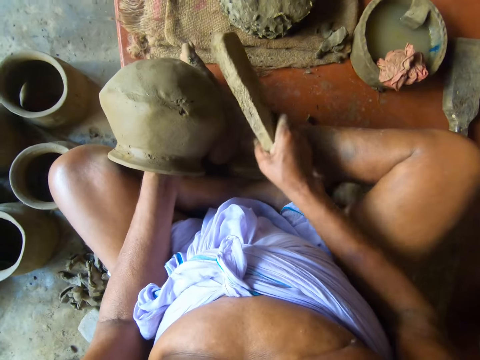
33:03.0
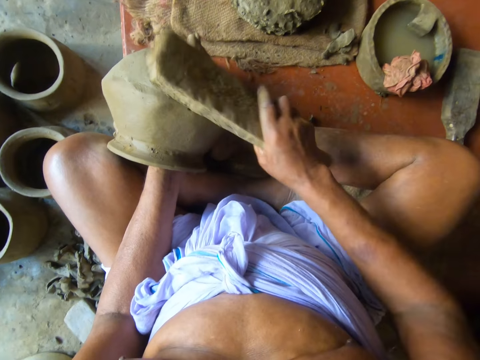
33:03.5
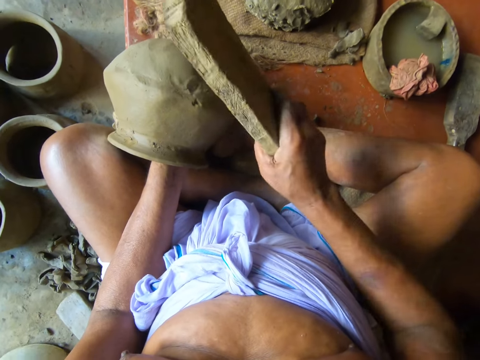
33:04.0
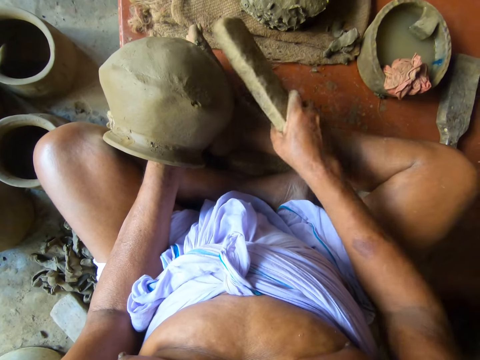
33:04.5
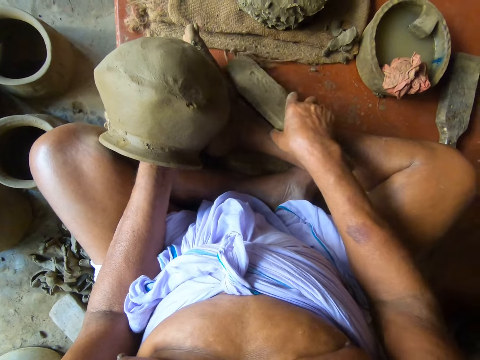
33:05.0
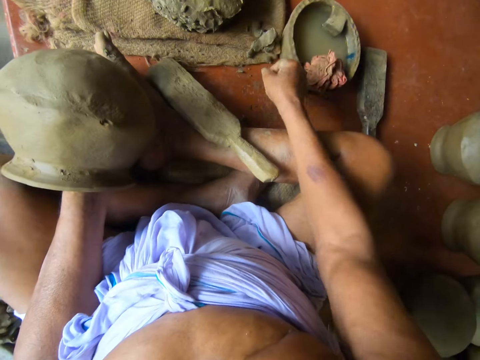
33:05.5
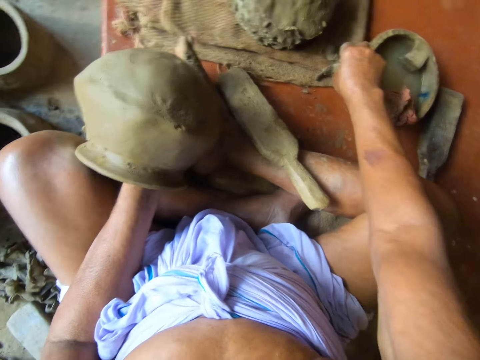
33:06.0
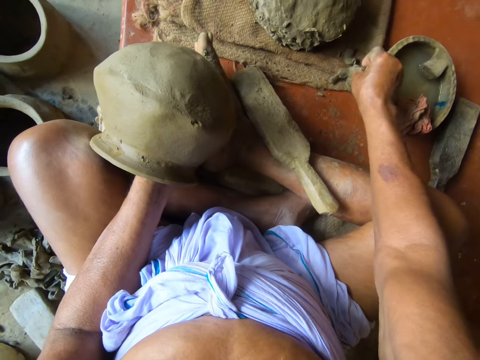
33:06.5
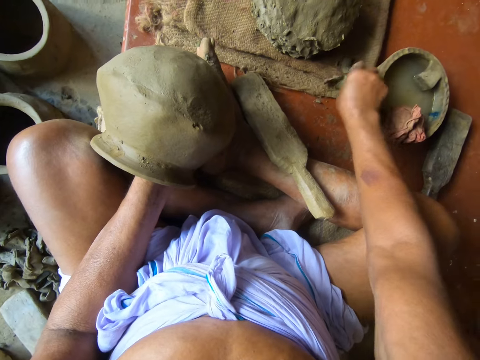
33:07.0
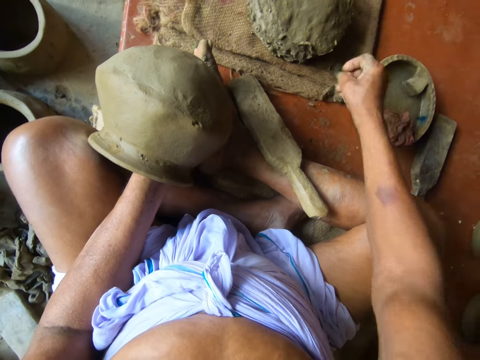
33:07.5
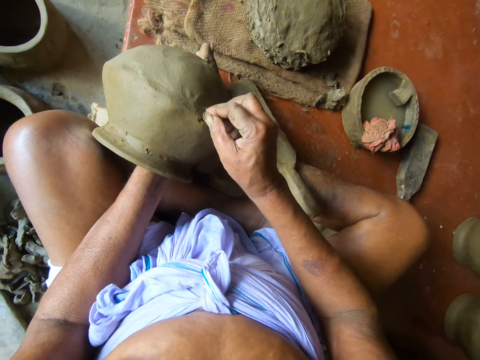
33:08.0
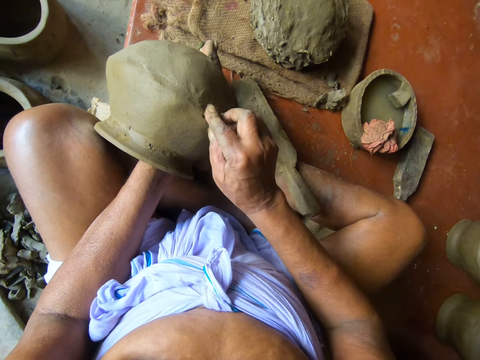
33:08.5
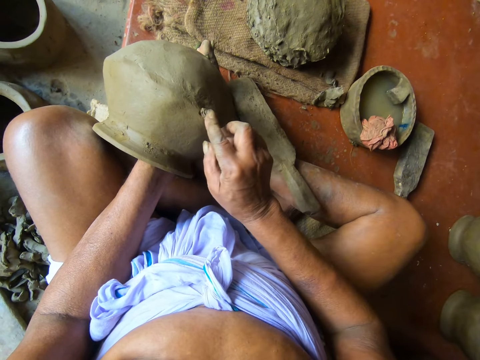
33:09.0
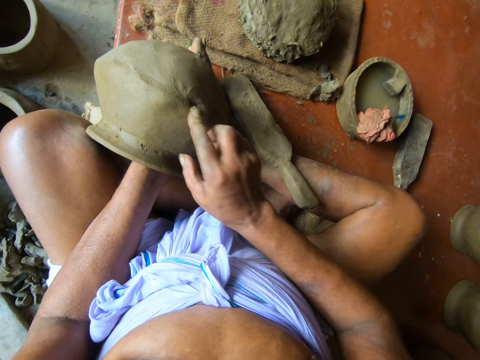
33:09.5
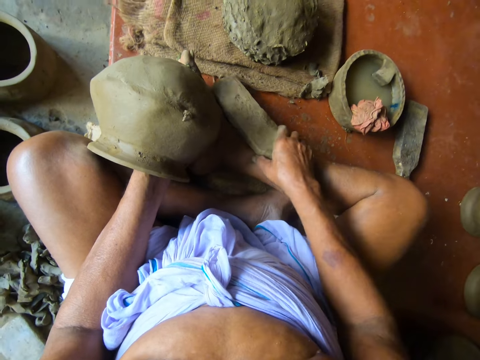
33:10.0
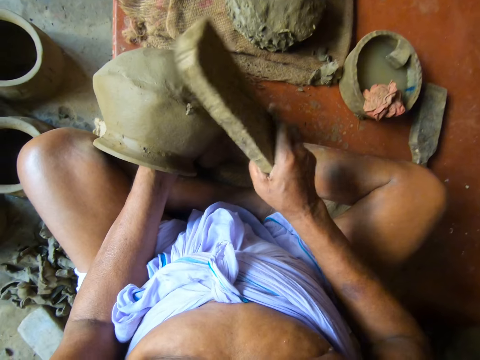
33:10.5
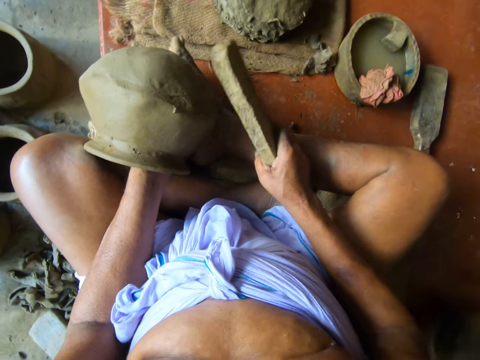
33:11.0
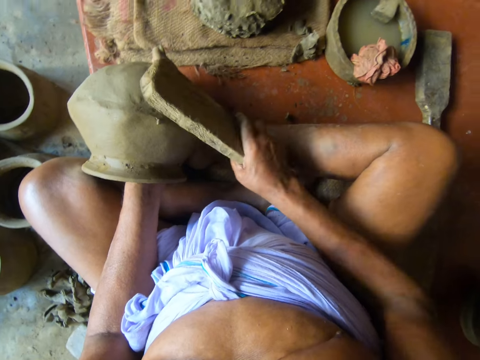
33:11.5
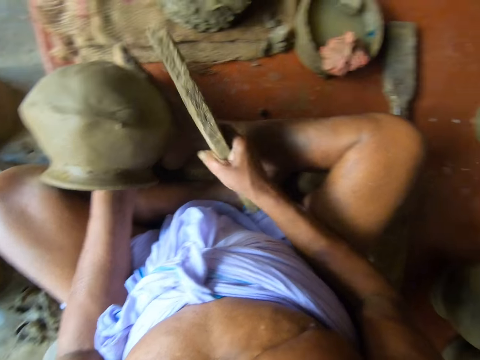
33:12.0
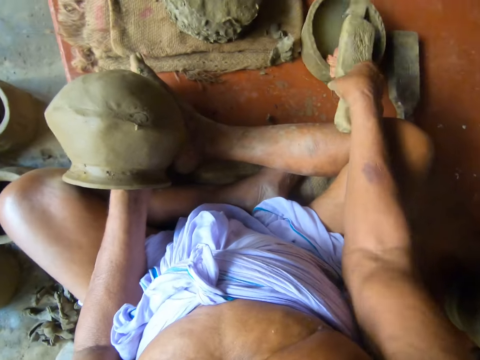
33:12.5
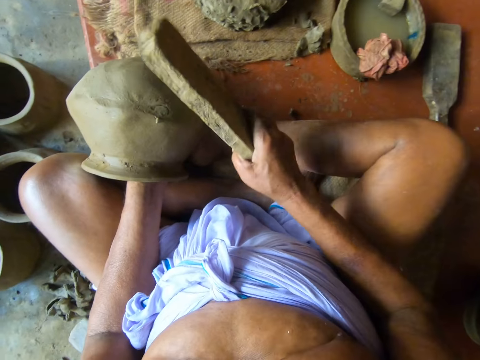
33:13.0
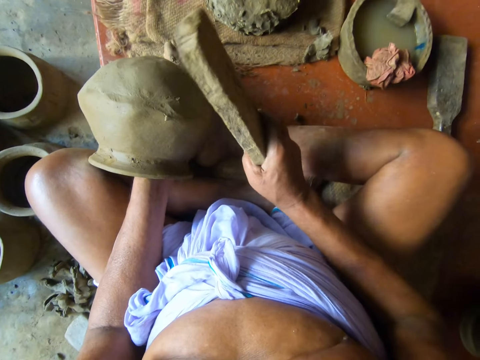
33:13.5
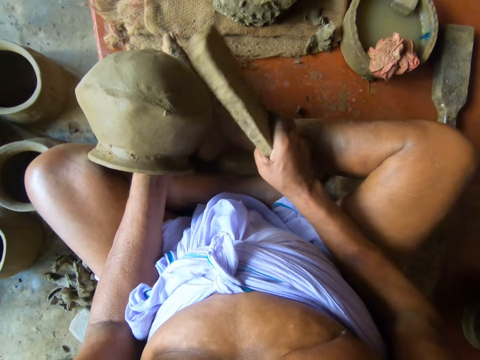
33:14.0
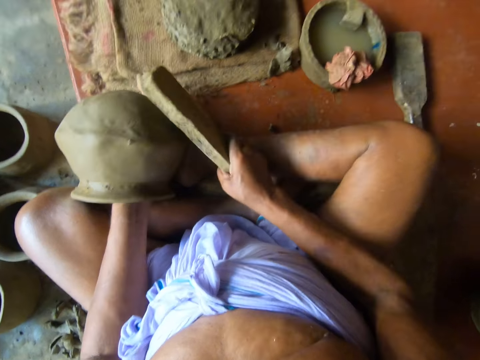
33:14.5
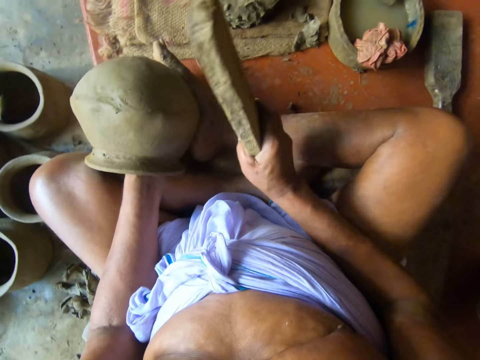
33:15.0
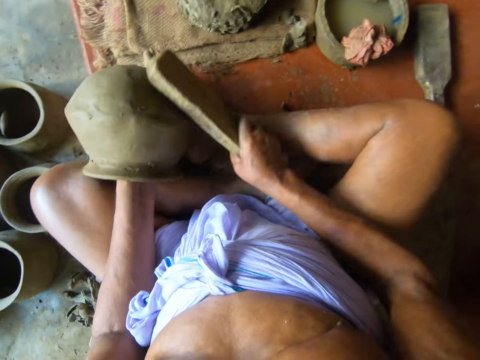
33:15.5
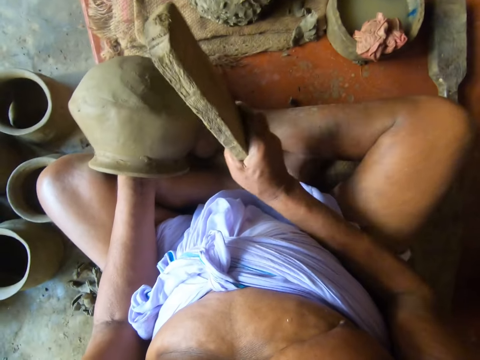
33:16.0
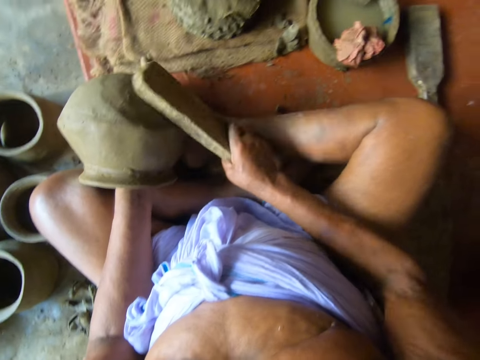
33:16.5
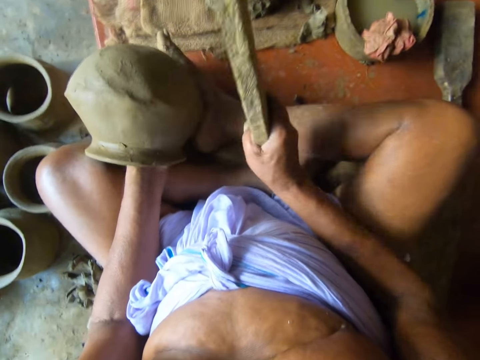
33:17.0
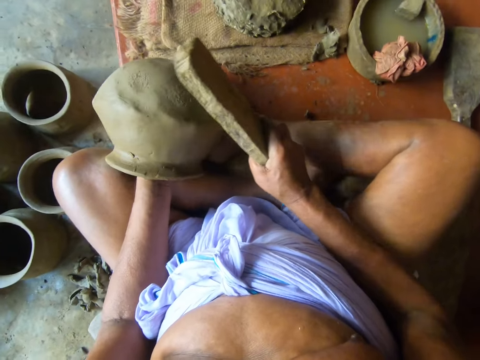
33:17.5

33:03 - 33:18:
The camera wearer drops the paddle on the table with his right hand. He cuts the clay on the table with his right hand. He picks a piece of clay. He pastes the clay on the pottery with his right hand. He presses the piece of clay on the pottery. He picks up the paddle on the table with his right hand. He beats the pottery with the paddle in his right hand. He dips the paddle in the pot of water on the table with his right hand. He beats the pottery with the paddle in his right hand.

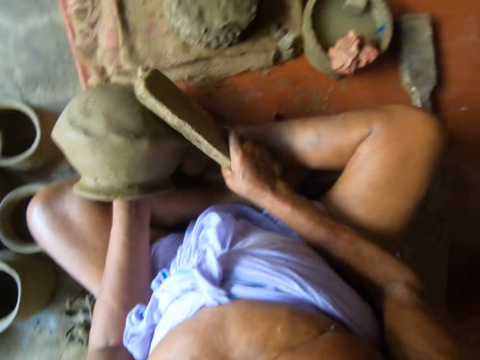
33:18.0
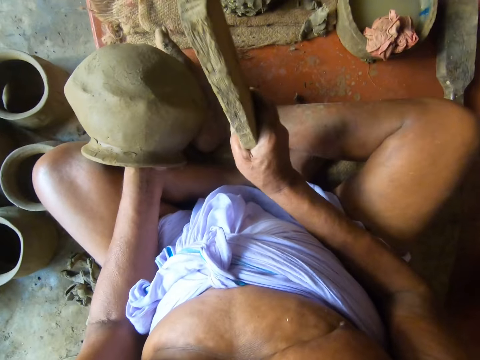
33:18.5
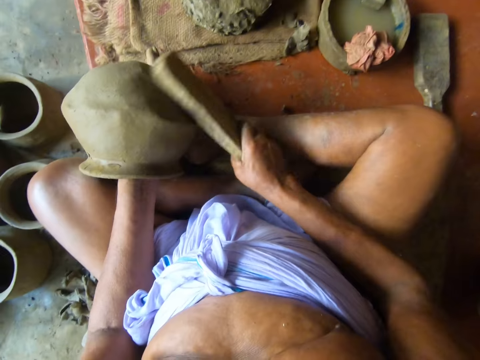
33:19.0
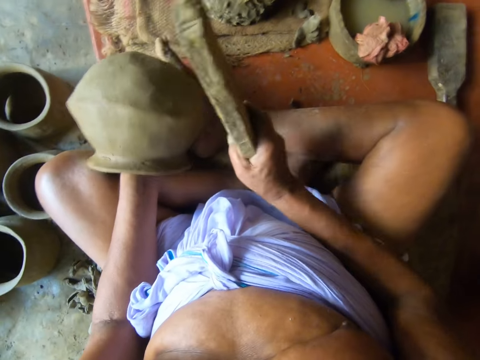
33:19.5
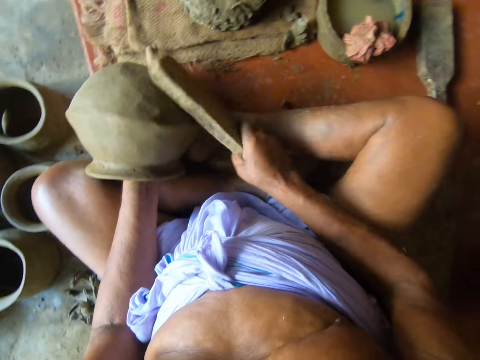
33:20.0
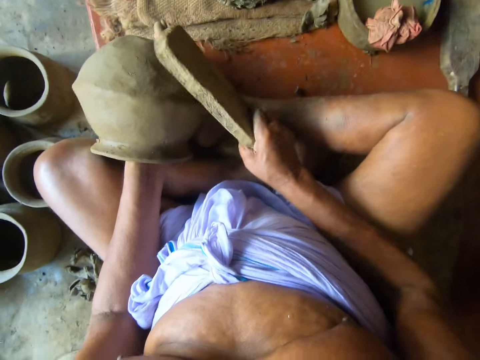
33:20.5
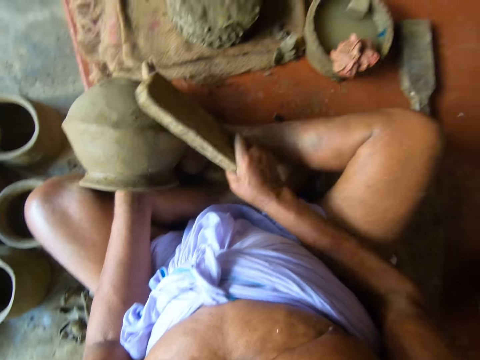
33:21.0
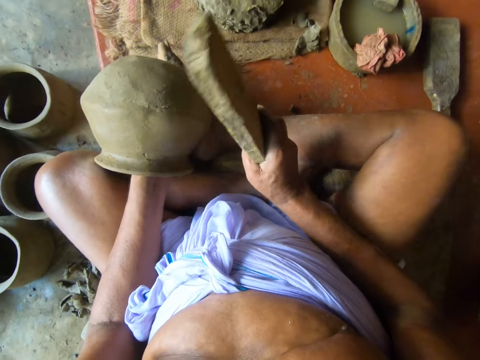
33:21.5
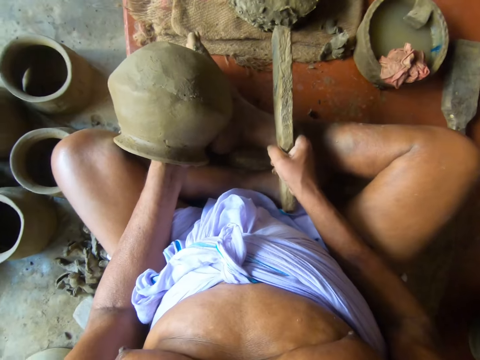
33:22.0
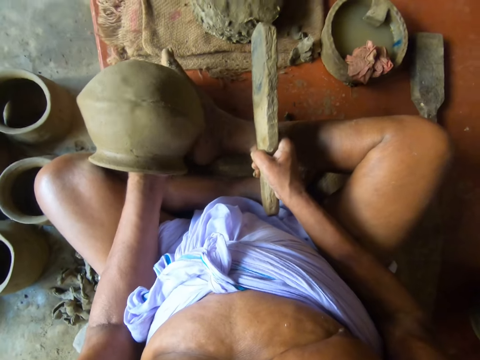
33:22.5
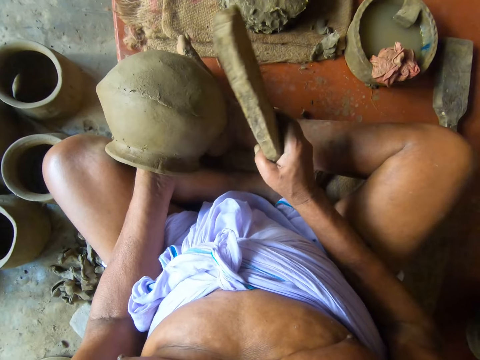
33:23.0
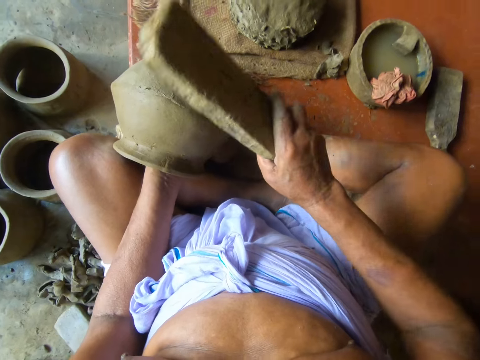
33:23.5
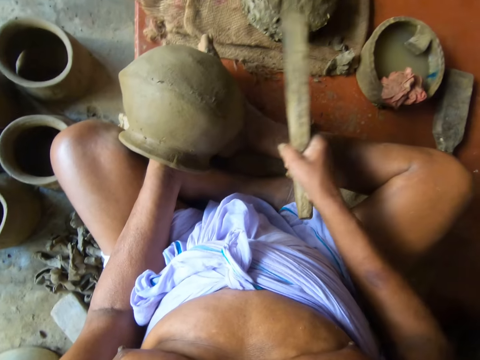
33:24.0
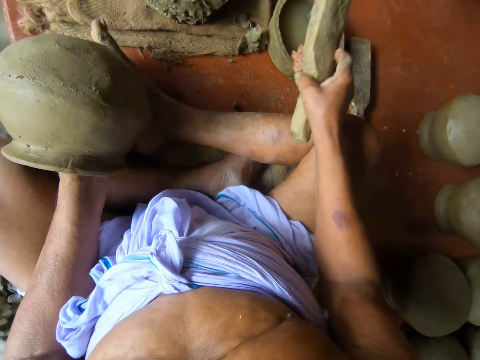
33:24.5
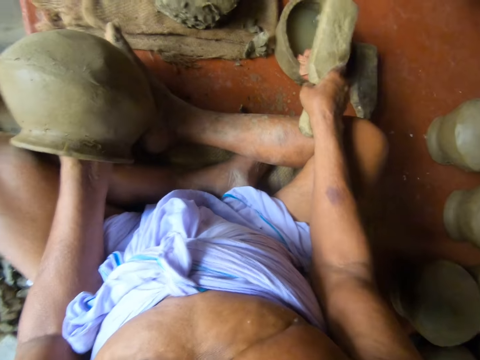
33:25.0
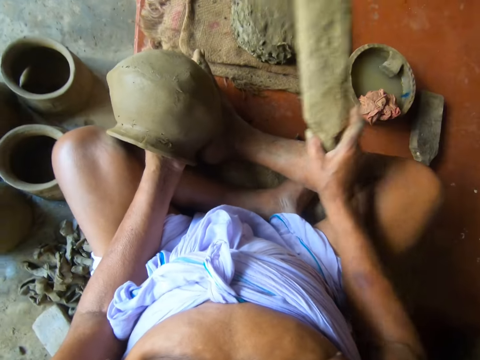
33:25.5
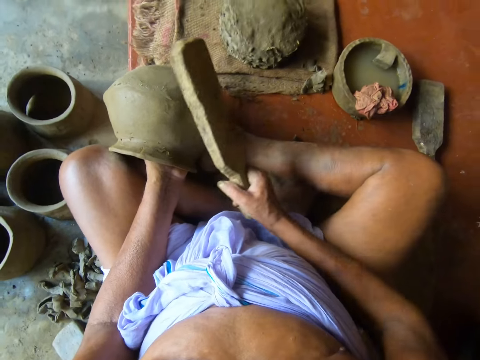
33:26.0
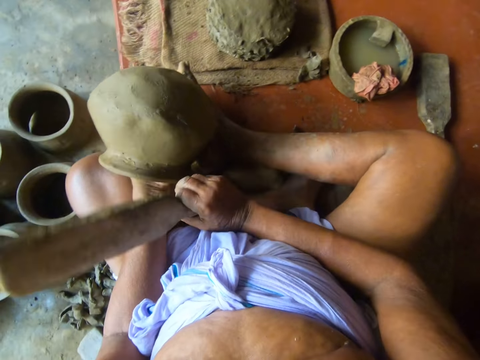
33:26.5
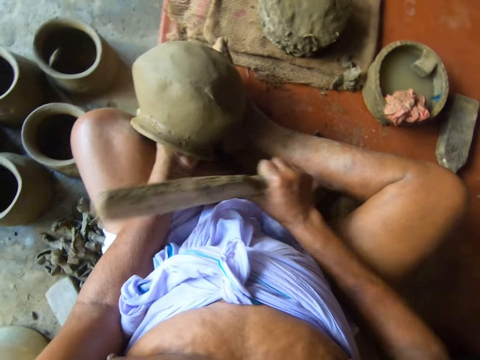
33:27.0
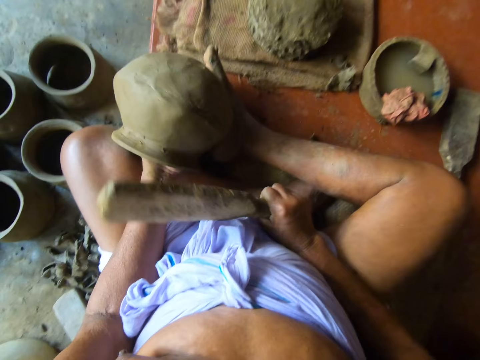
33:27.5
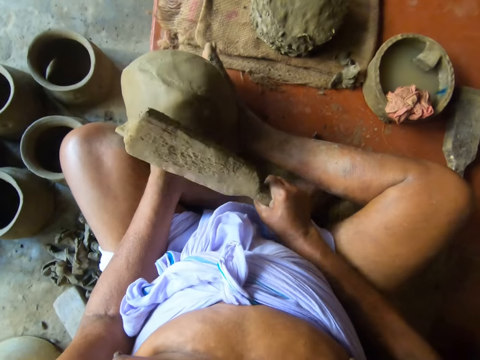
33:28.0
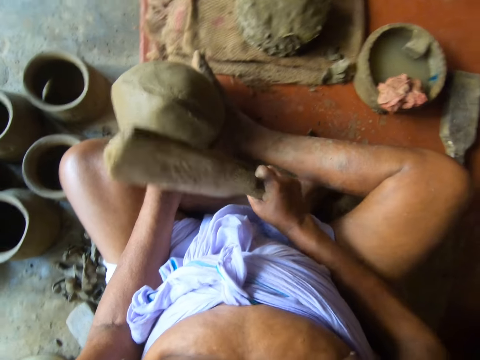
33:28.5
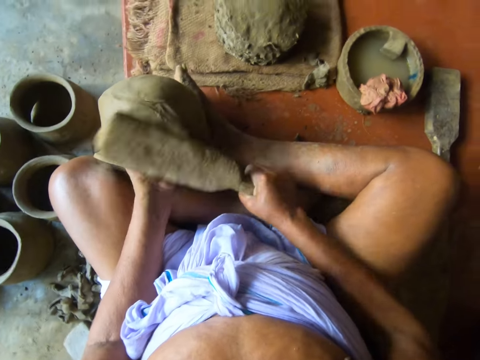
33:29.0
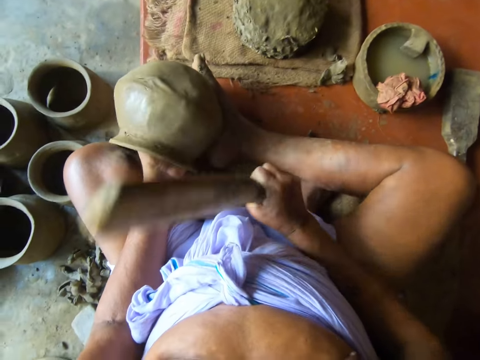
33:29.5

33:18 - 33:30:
The camera wearer turns the pottery with his left hand. He beats the pottery with the paddle in his right hand. He dips the paddle in the pot of water on the table with his right hand. He adjusts the pottery. He beats the pottery with the paddle in his right hand. He turns the pottery with his left hand.
